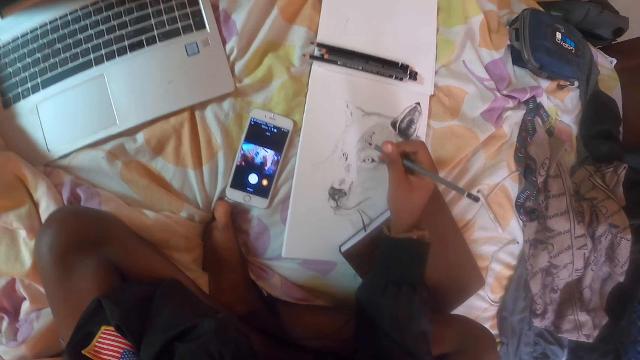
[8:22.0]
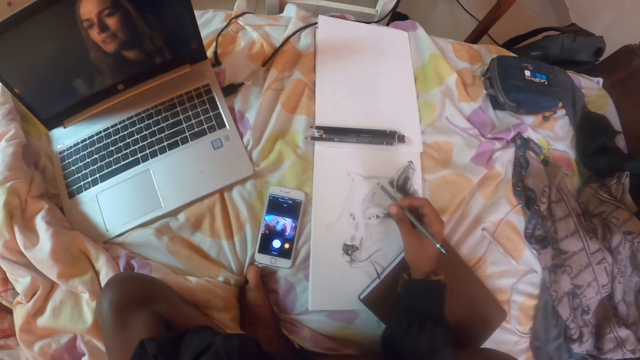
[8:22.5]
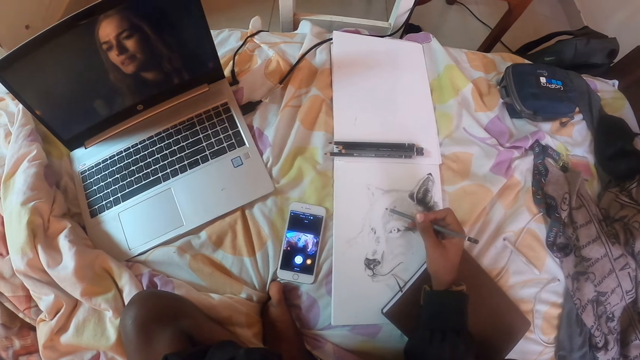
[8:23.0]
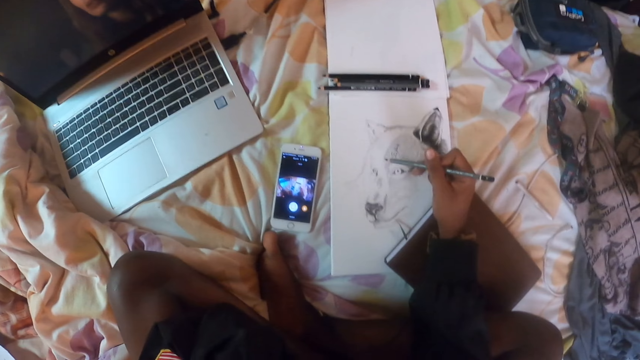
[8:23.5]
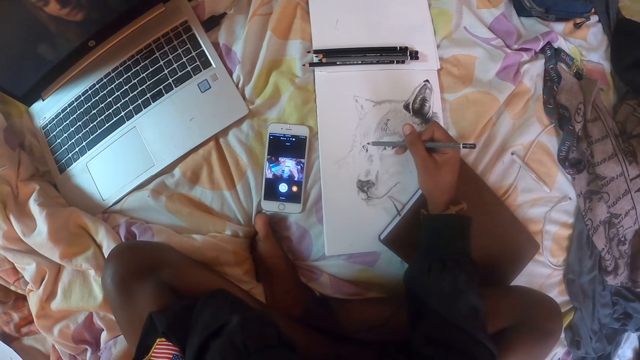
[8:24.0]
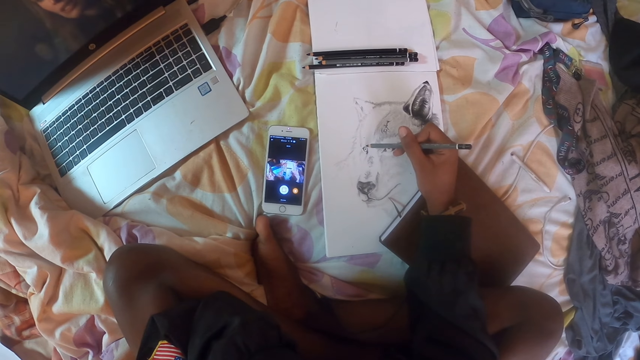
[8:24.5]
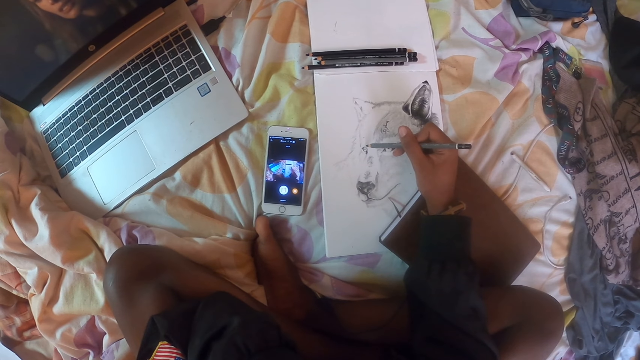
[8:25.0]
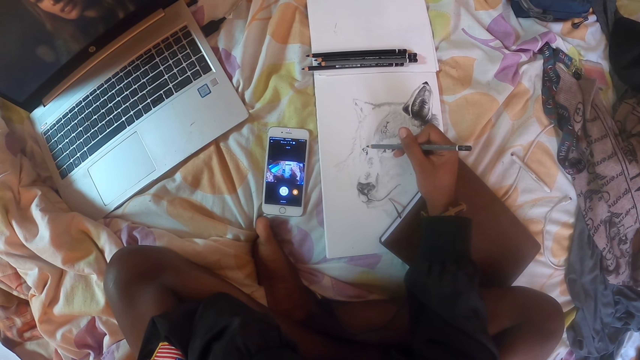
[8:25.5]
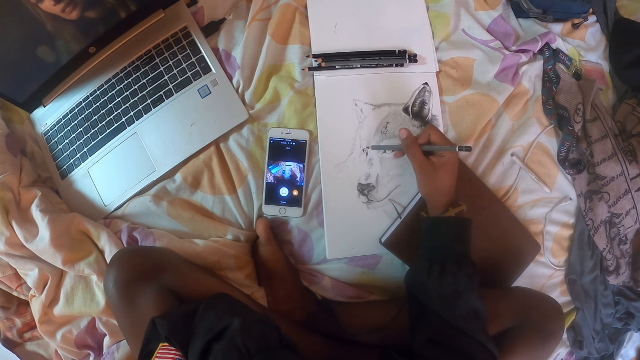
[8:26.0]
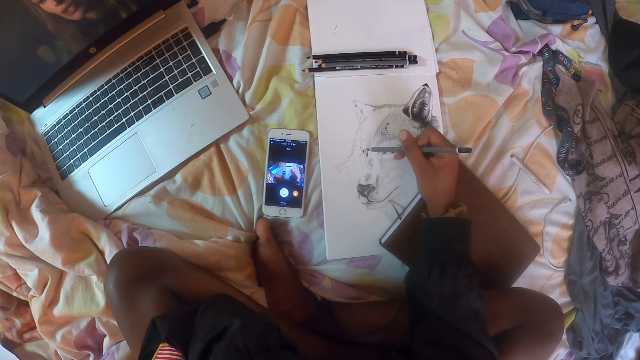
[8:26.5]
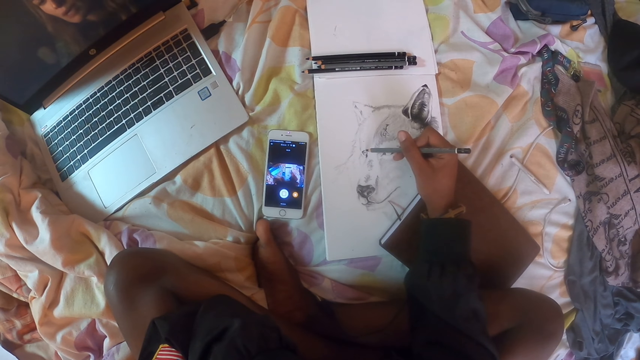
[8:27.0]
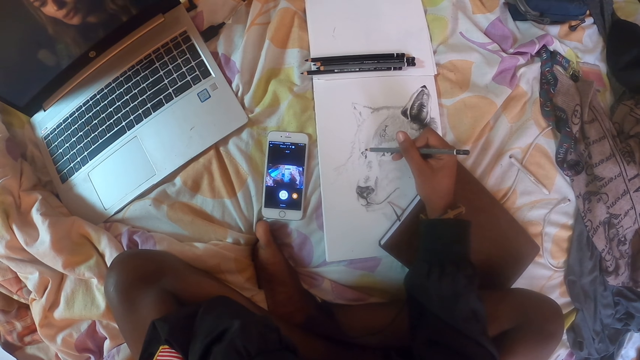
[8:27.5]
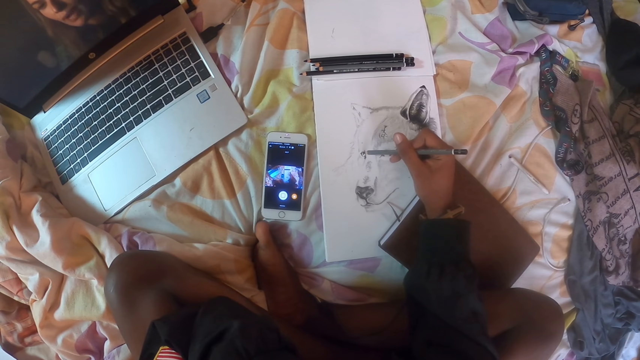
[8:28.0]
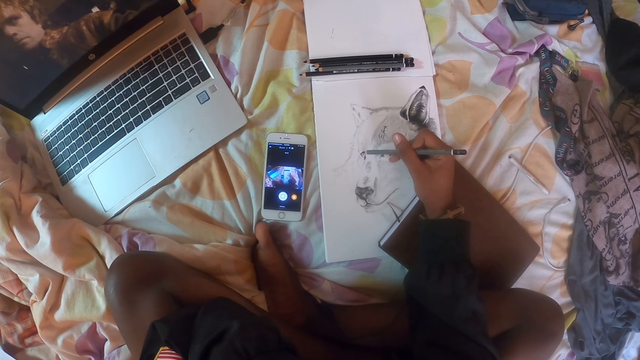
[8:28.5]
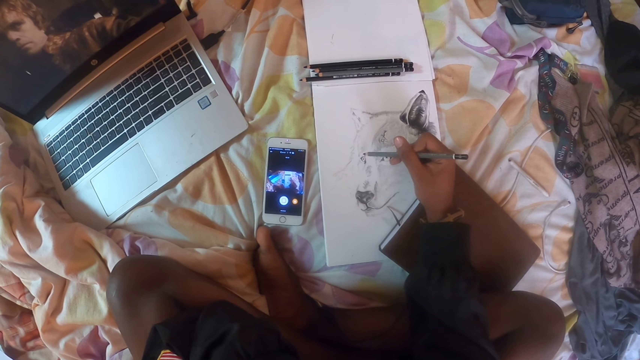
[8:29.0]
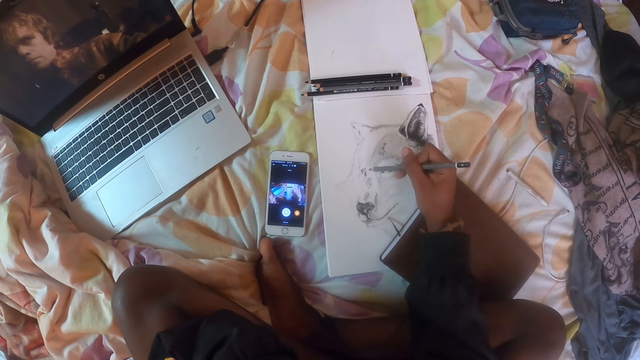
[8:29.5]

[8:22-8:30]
The camera wearer looks at the laptop. They draw the sketch with the pencil.

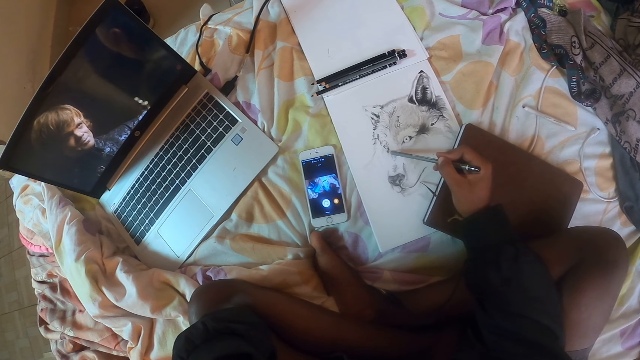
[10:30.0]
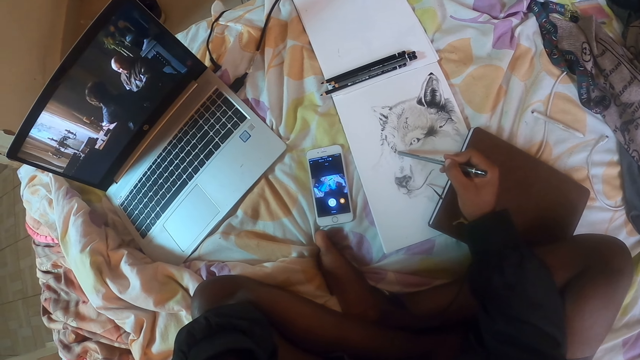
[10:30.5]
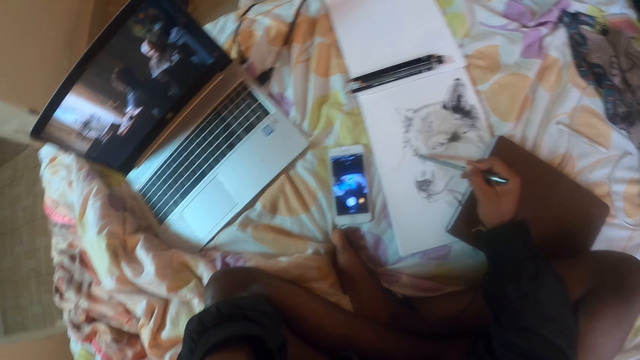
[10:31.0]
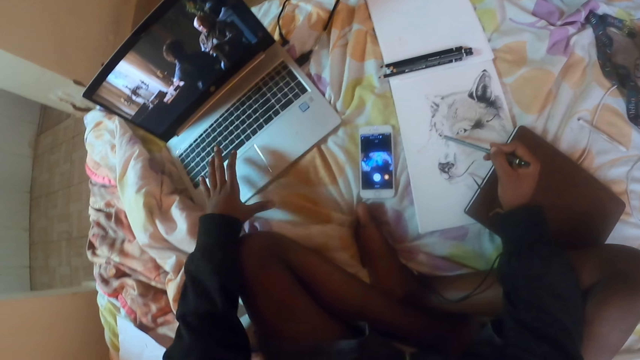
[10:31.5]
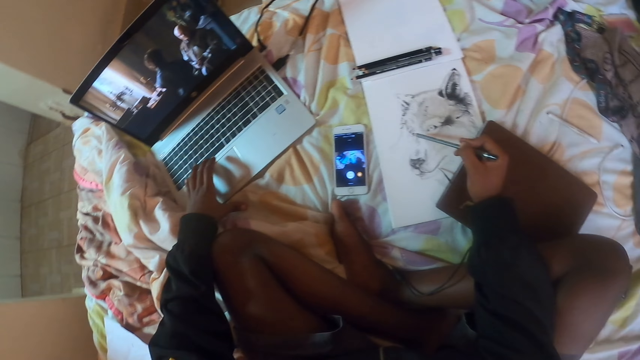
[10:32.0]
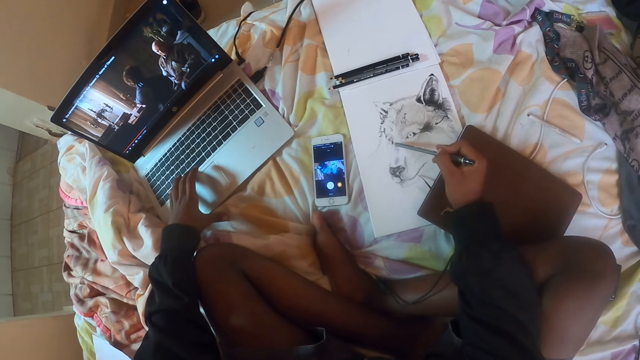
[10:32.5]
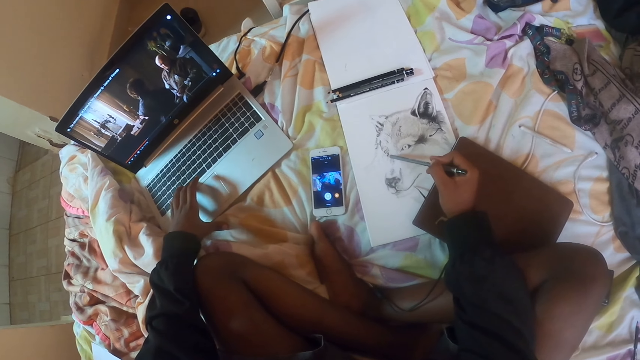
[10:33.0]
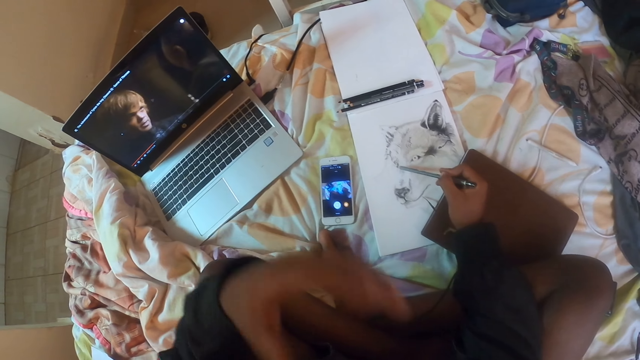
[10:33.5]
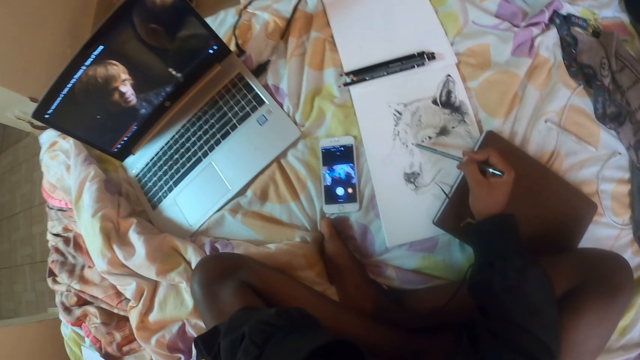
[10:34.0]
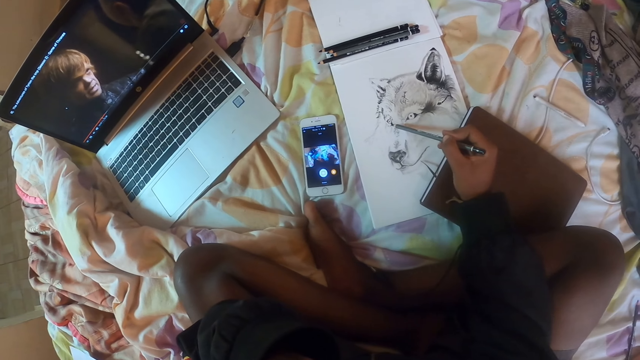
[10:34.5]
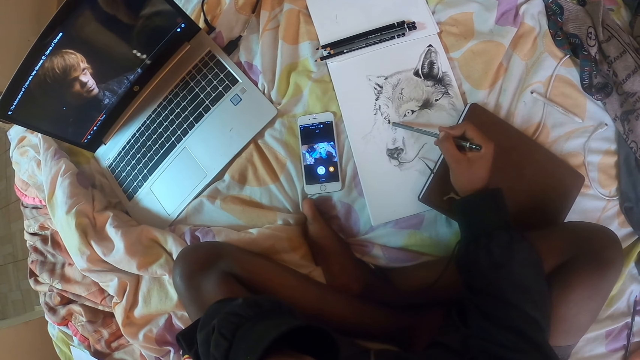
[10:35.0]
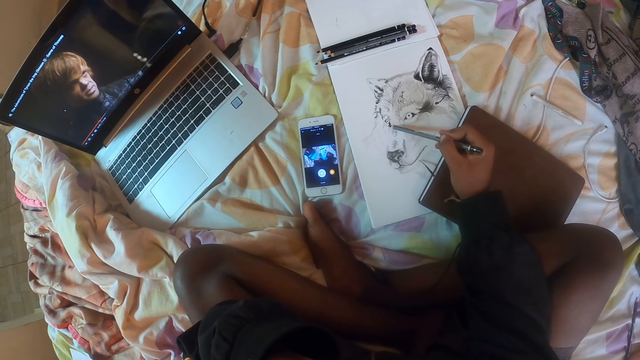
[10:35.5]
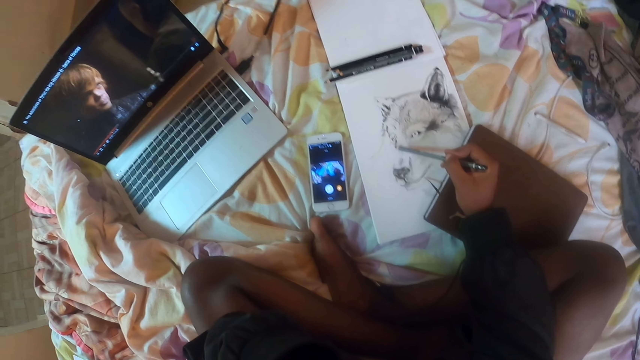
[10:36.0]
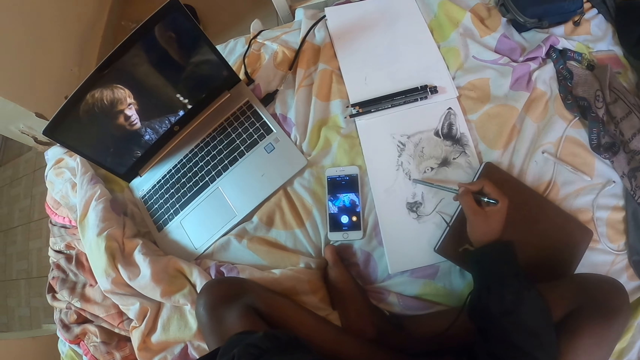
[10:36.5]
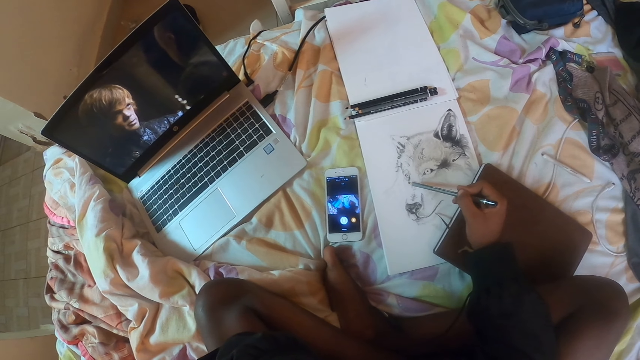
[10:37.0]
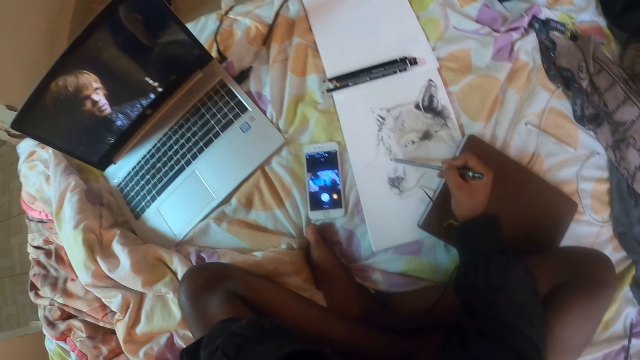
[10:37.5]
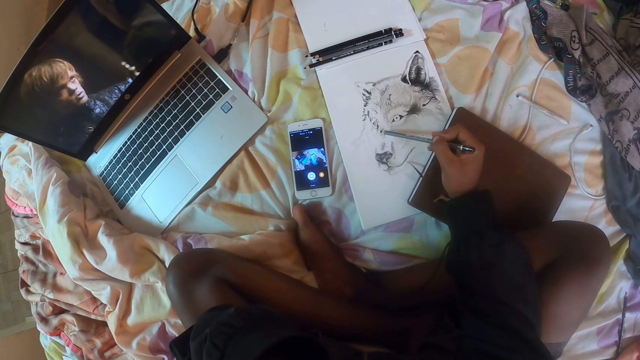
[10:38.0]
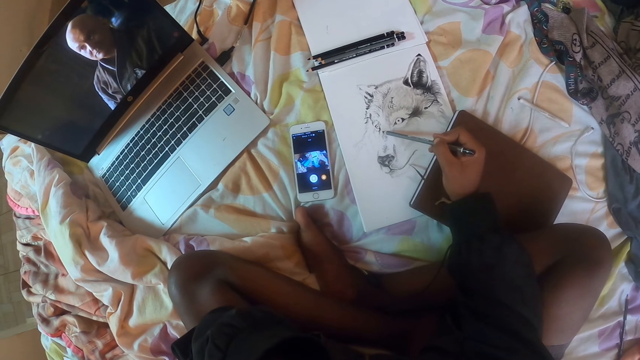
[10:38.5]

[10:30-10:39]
The camera wearer operates the laptop with the left hand. They draw with a pencil.

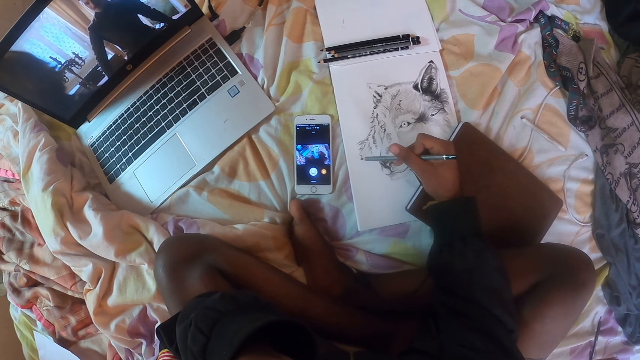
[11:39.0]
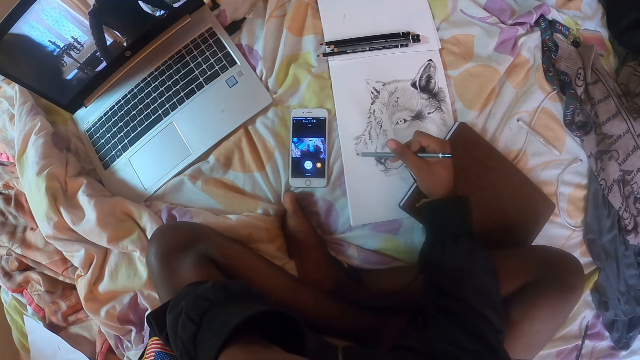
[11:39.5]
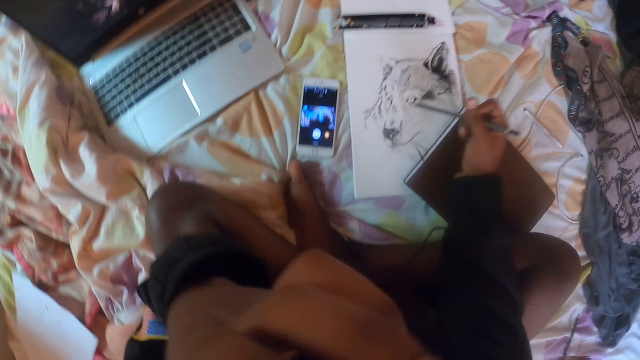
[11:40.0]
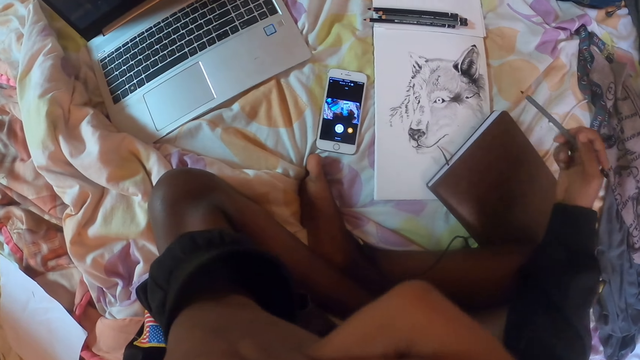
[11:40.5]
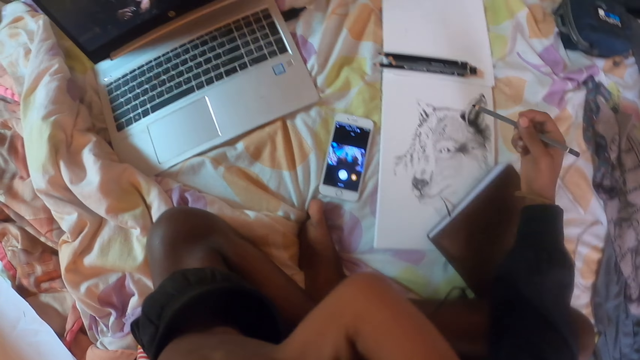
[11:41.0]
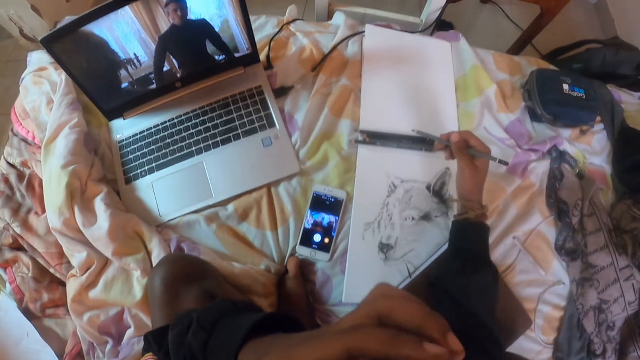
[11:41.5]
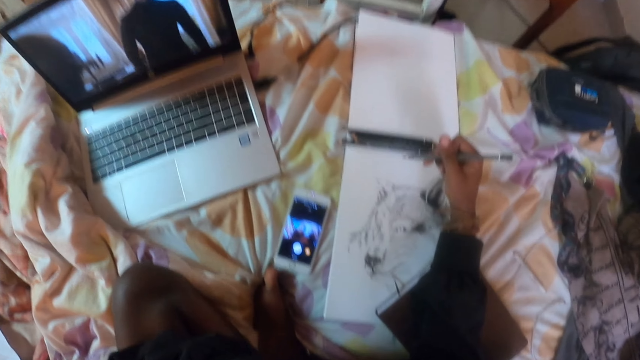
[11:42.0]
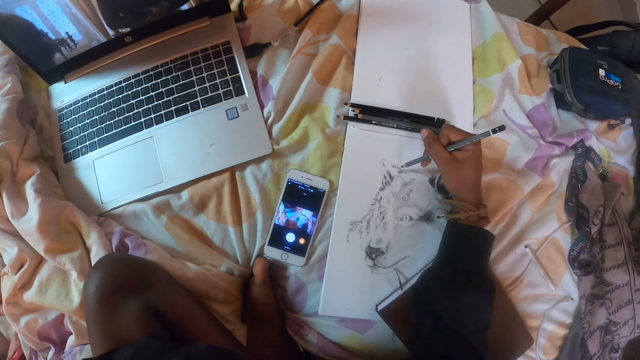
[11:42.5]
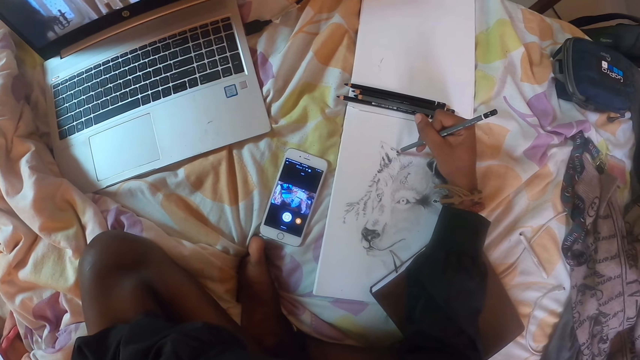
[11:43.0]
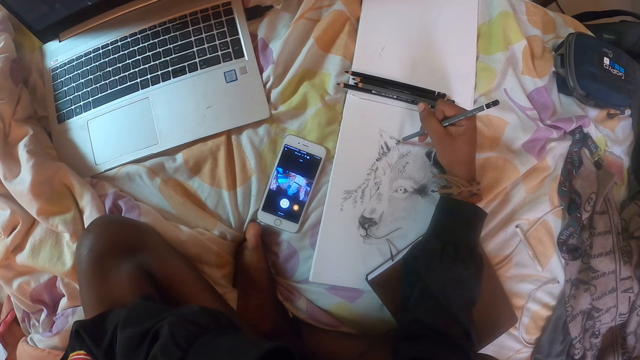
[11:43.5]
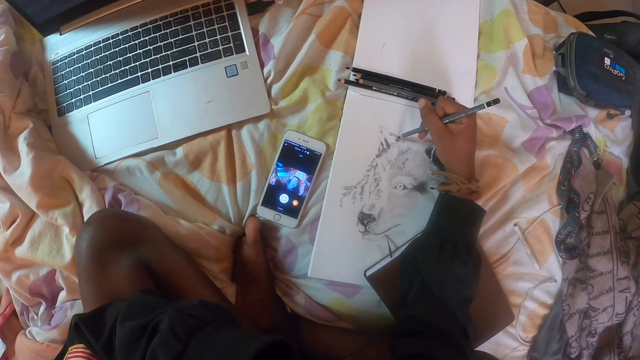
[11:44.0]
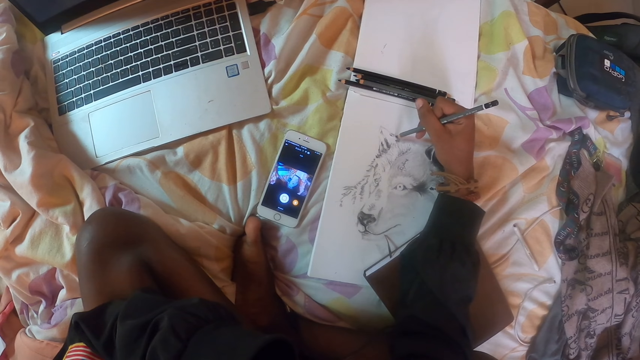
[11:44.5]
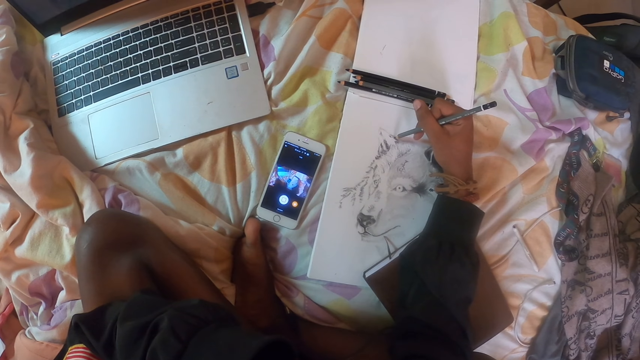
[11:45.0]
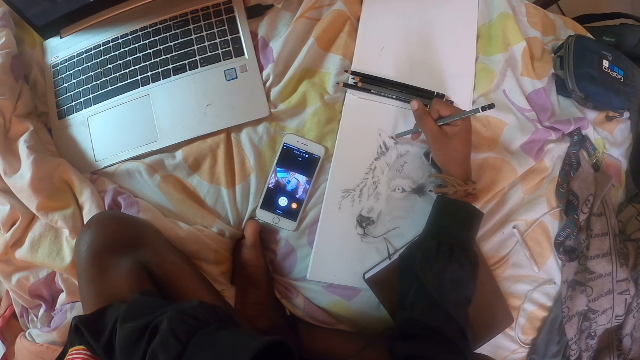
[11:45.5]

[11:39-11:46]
The camera wearer touches the face with the left hand. They draw a paper with a pencil.
